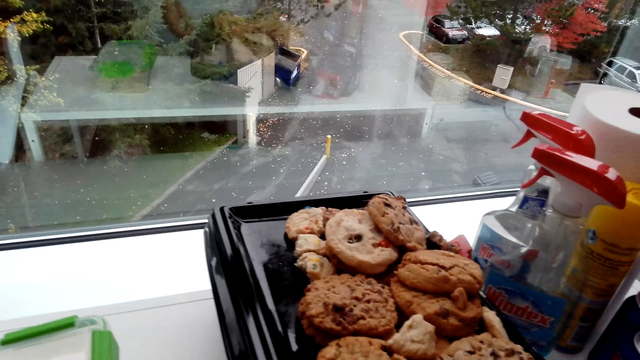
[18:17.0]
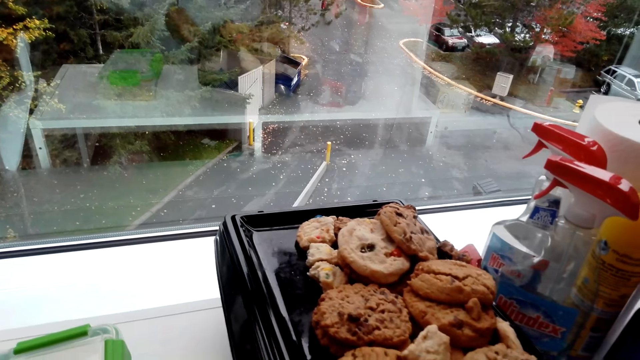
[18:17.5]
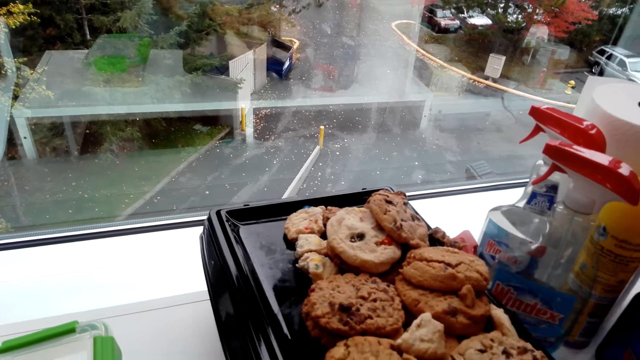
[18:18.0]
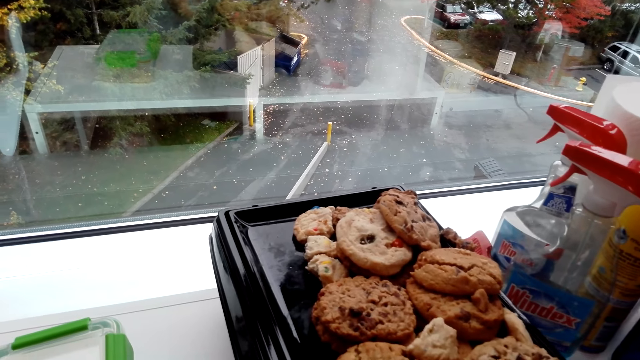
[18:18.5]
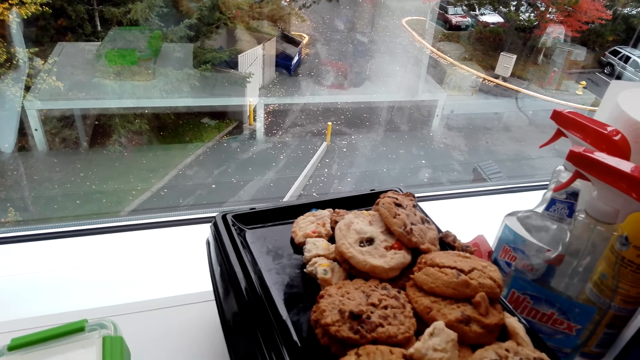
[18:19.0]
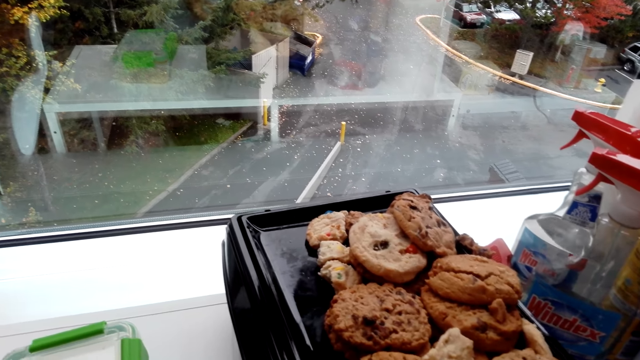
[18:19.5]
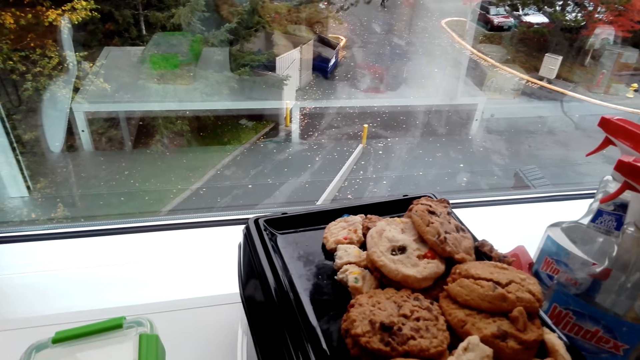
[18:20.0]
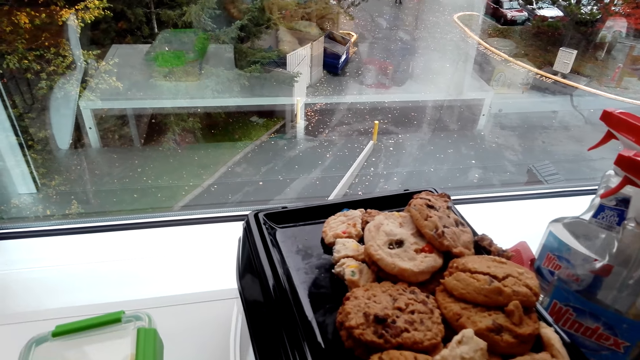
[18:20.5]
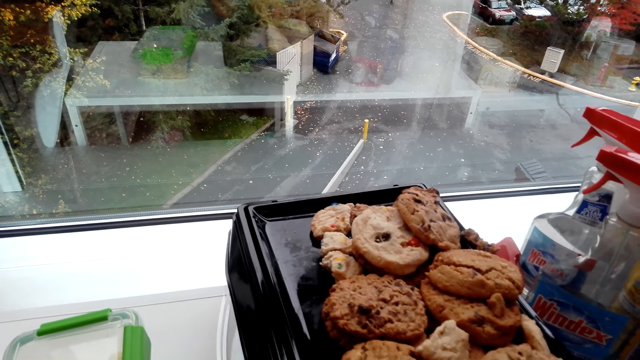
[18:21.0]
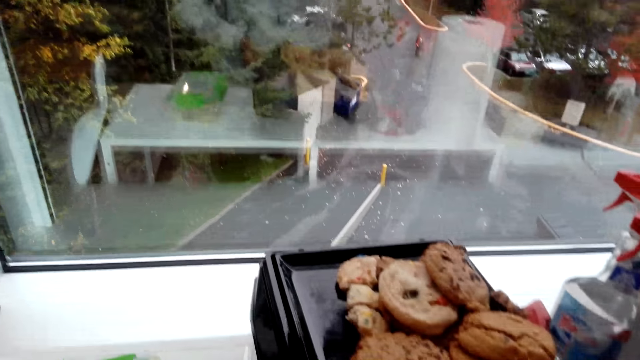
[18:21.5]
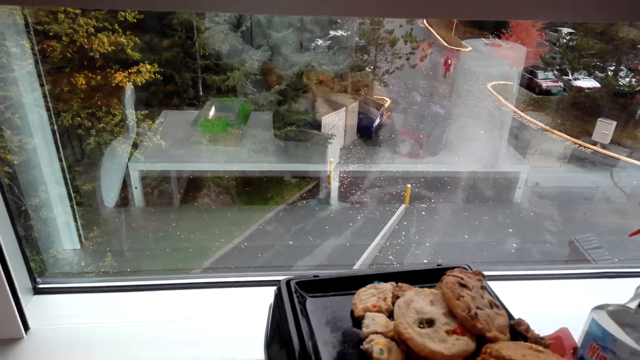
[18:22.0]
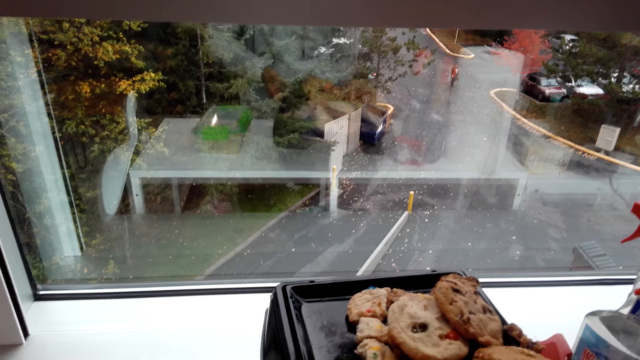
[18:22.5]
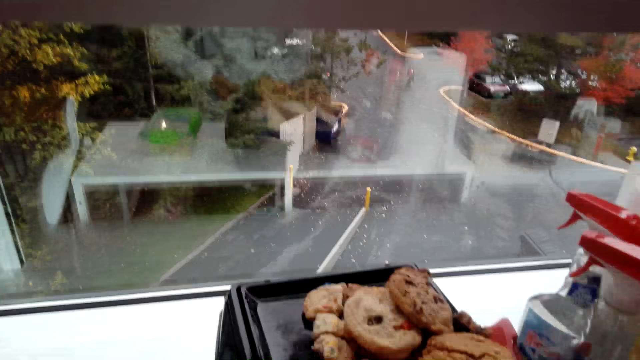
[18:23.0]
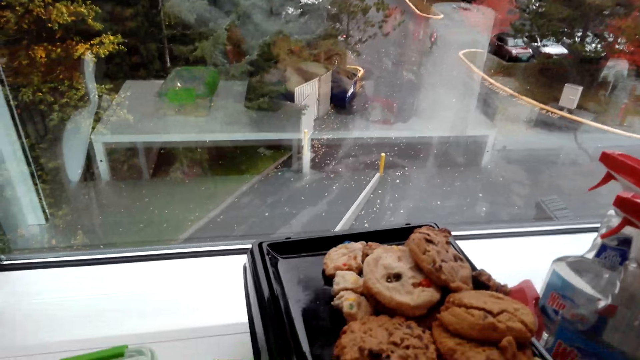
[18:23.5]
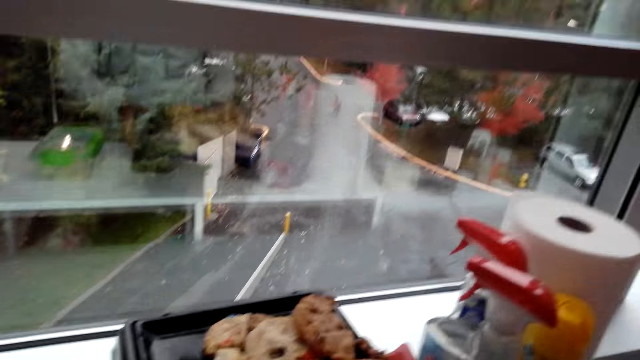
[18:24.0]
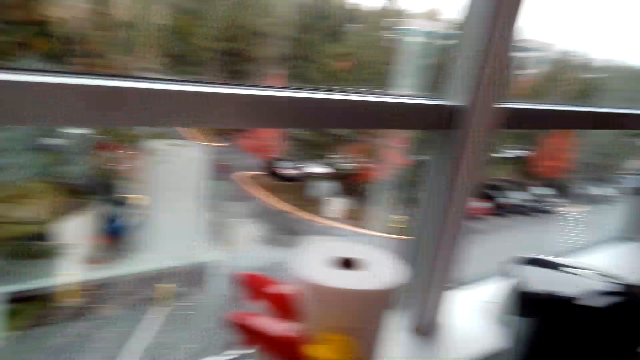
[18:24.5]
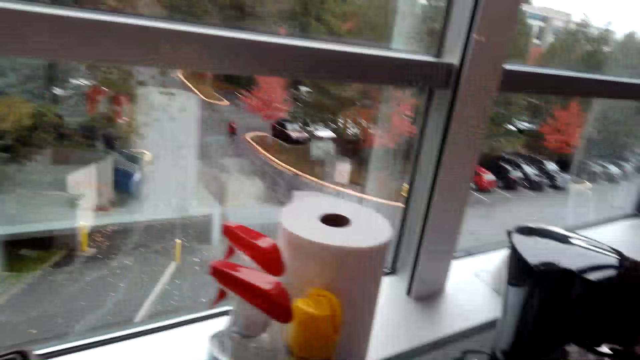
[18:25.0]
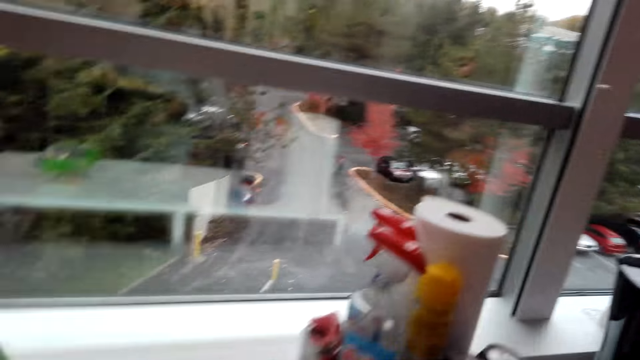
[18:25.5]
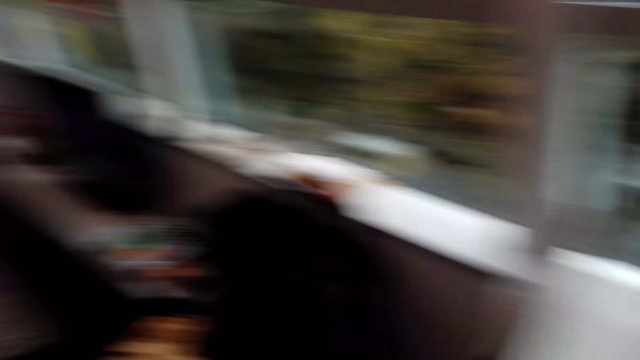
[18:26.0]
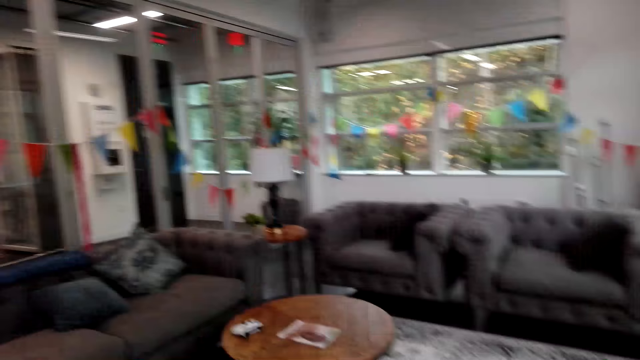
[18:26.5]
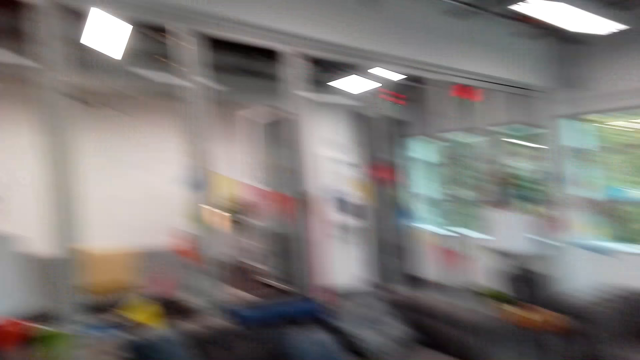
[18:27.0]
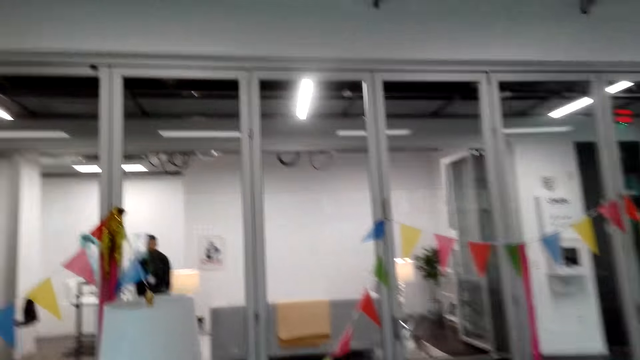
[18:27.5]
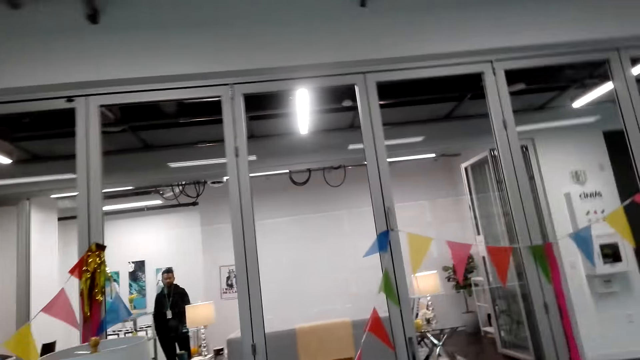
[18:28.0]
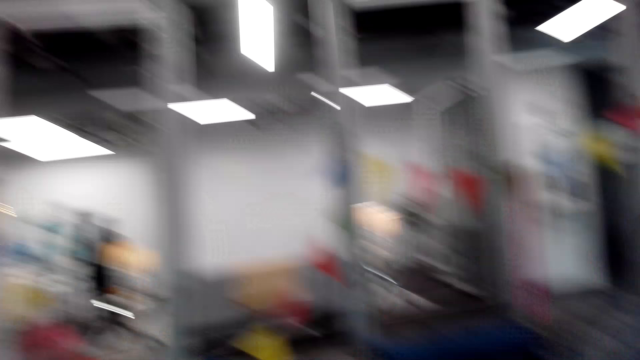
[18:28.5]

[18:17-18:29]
The camera wearer looks at the cookies and slightly moves the black plastic tray cookie holder. They look around, walk, and look around.

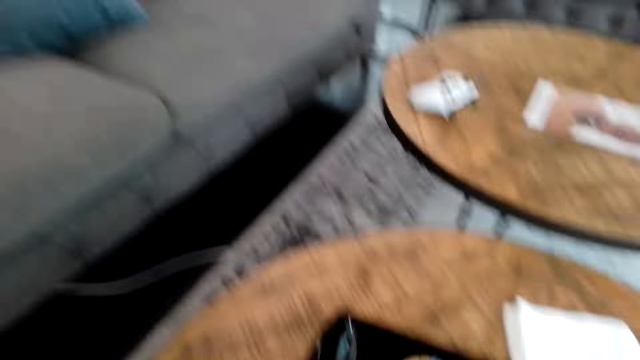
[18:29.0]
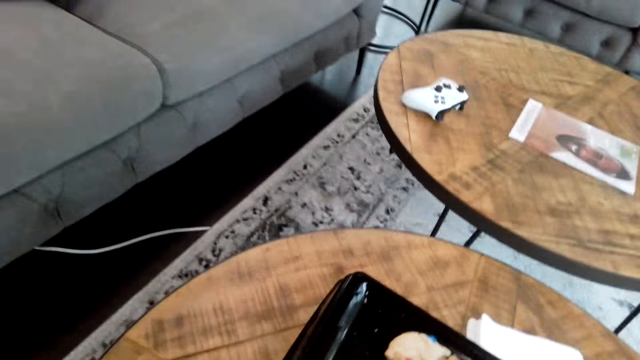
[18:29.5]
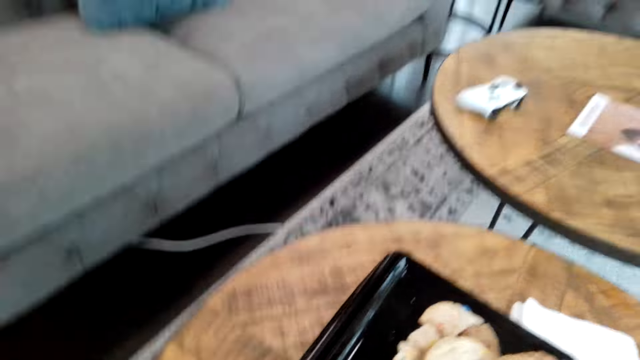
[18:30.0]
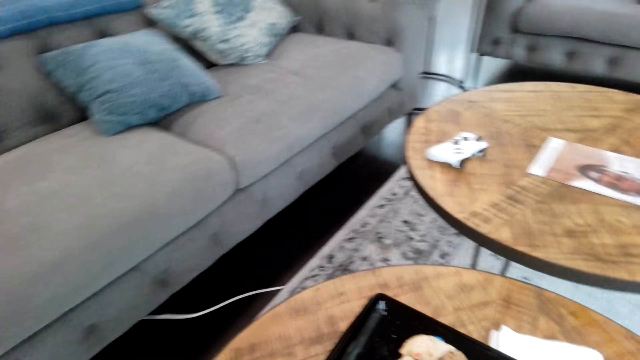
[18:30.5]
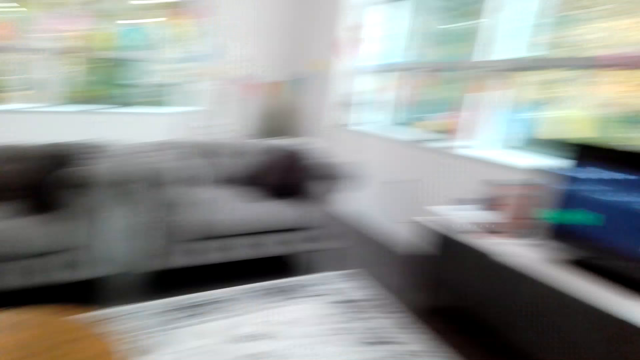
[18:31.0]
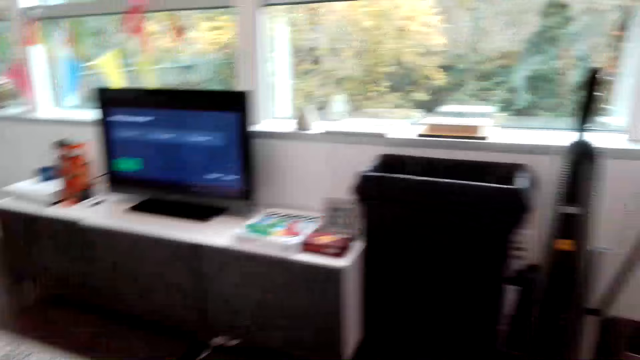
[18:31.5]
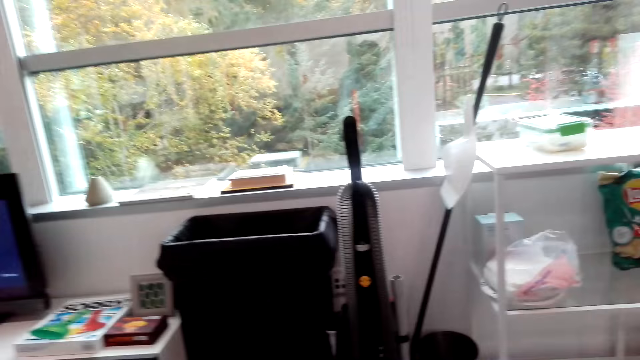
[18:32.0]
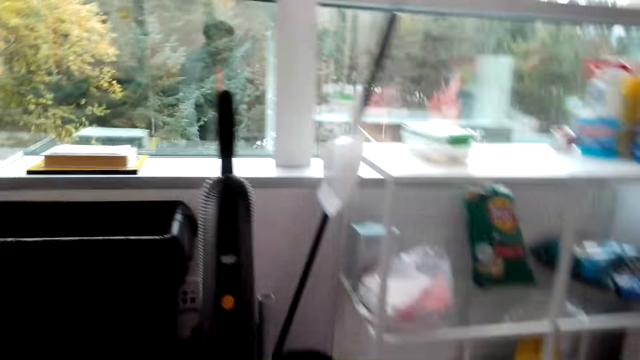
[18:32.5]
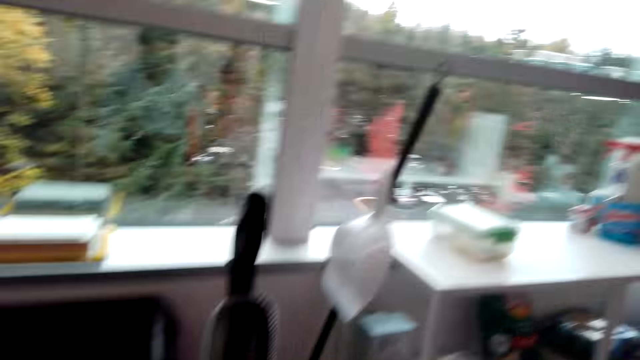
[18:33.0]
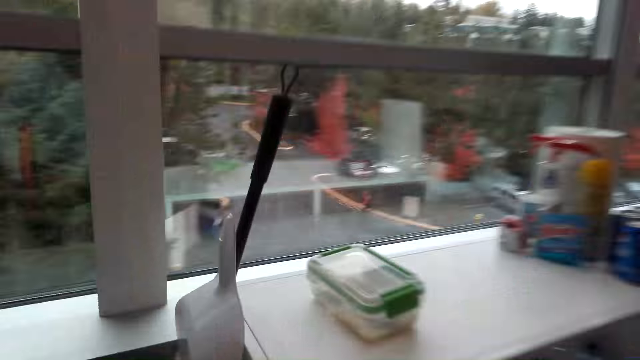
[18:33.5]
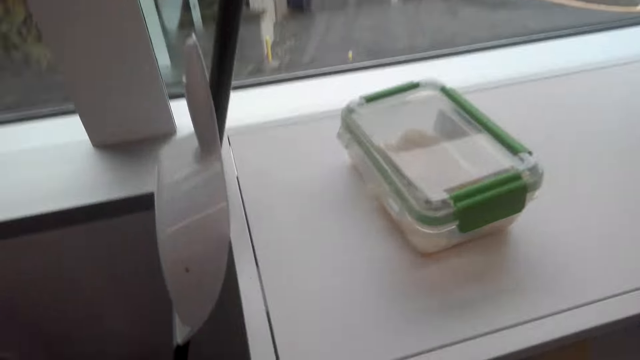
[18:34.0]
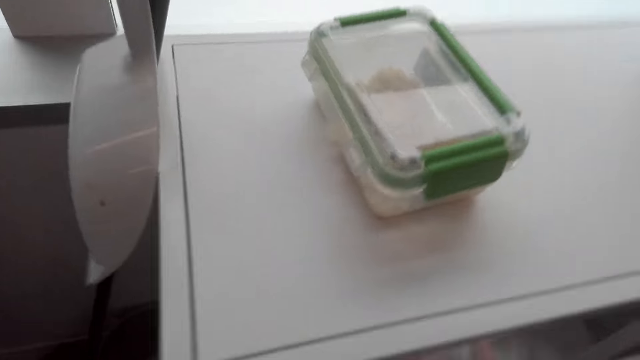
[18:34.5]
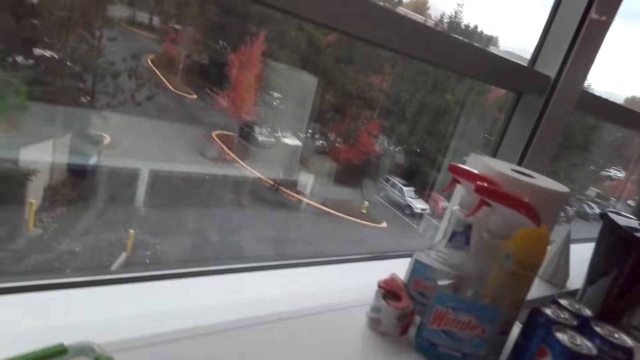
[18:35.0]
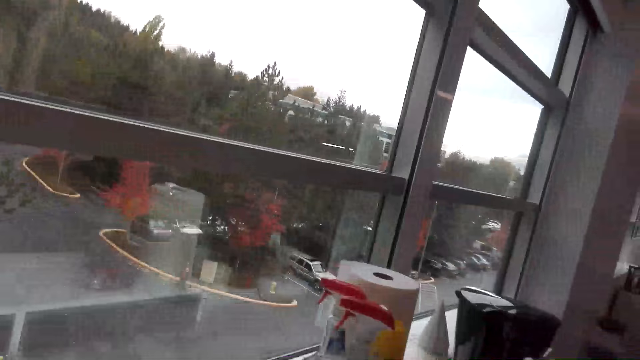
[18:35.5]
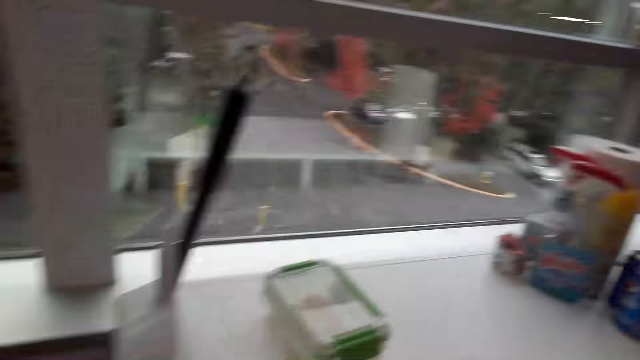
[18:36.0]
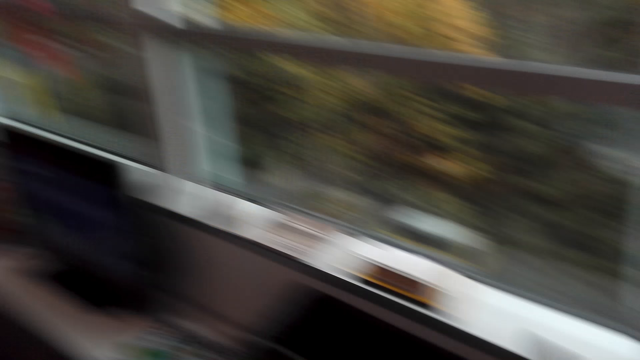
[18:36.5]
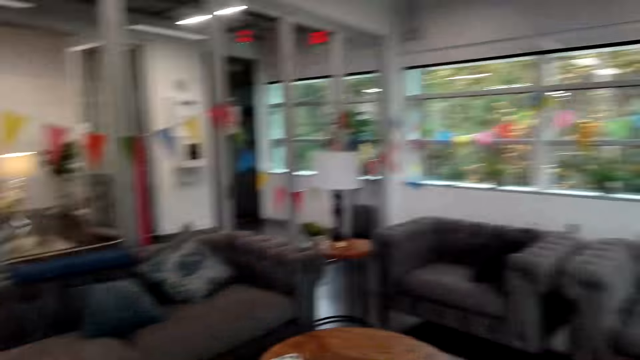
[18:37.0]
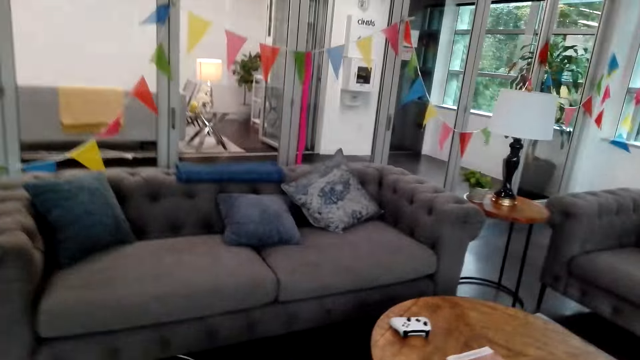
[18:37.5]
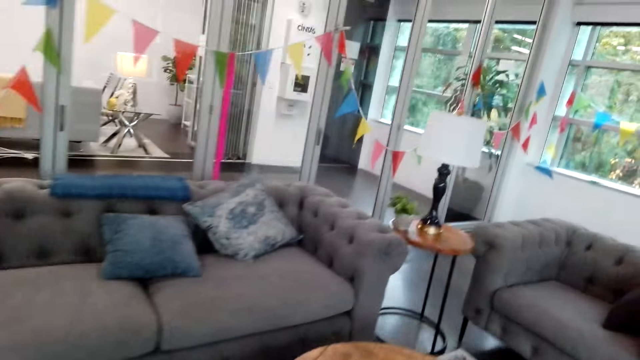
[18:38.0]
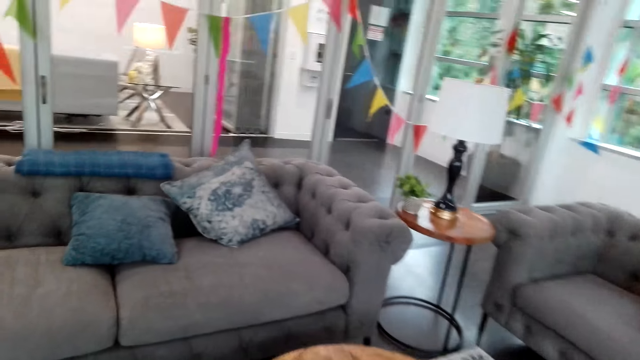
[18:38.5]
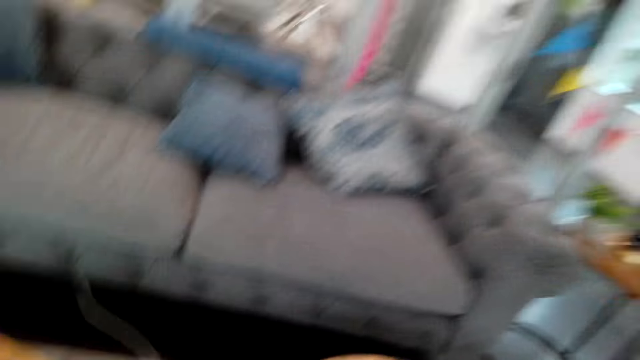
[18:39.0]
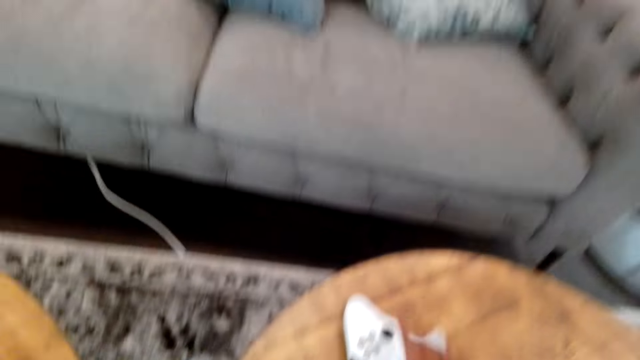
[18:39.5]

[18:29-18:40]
The camera wearer places the black plastic tray cookie holder on the table. They walk and look around. They look at the plastic container on the table. They look at the rest of the items on the table. They move a gaming pad on the table. They walk.
